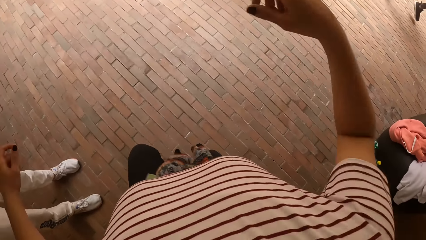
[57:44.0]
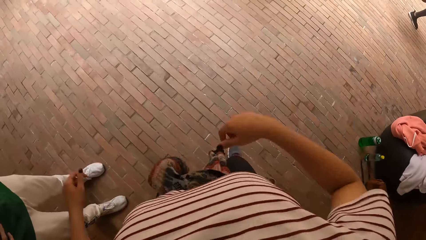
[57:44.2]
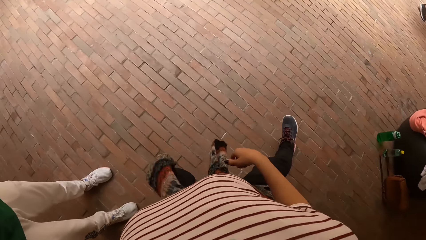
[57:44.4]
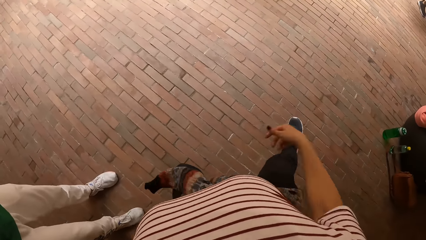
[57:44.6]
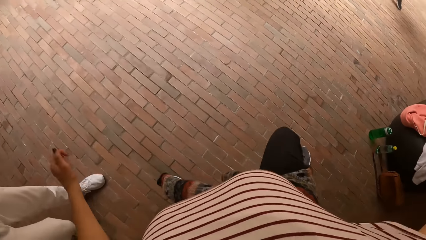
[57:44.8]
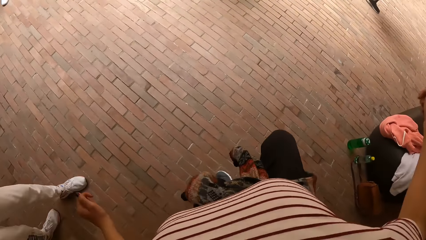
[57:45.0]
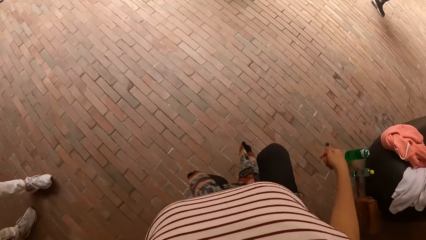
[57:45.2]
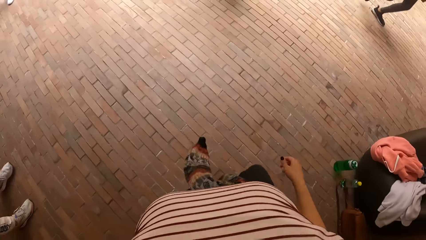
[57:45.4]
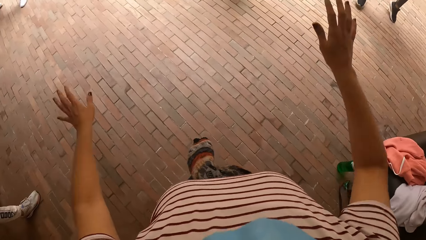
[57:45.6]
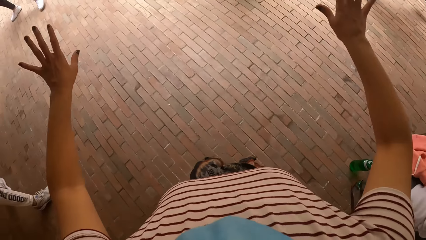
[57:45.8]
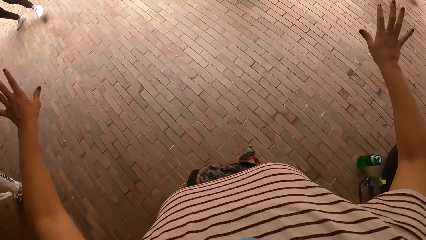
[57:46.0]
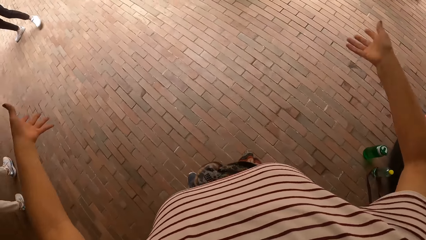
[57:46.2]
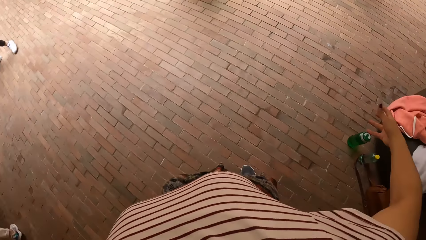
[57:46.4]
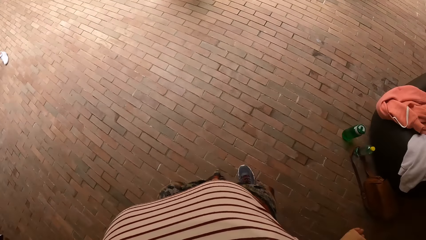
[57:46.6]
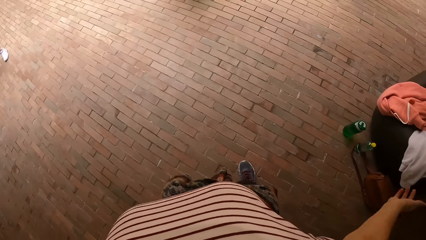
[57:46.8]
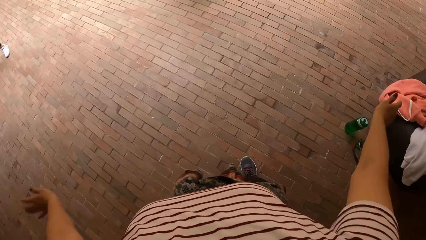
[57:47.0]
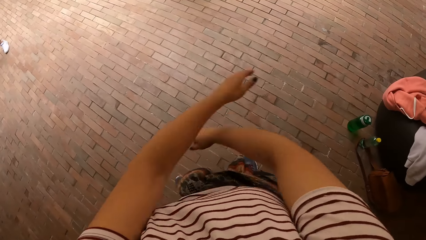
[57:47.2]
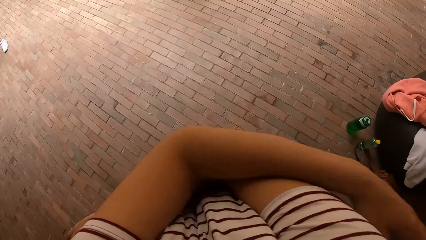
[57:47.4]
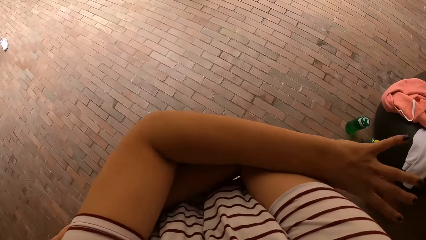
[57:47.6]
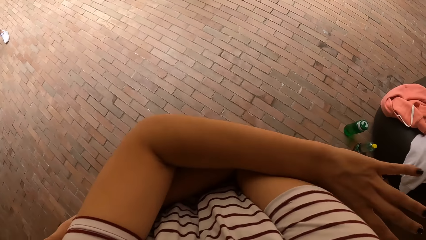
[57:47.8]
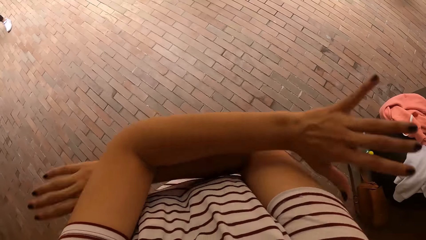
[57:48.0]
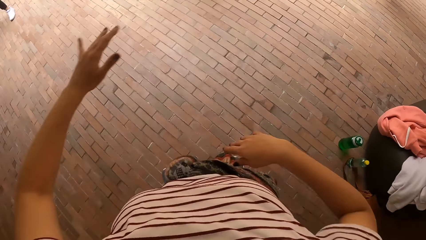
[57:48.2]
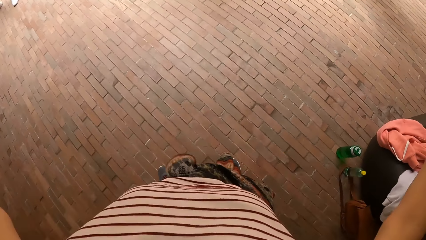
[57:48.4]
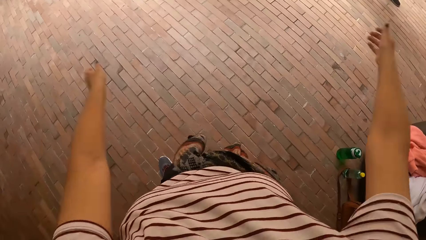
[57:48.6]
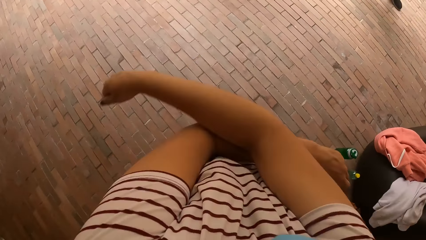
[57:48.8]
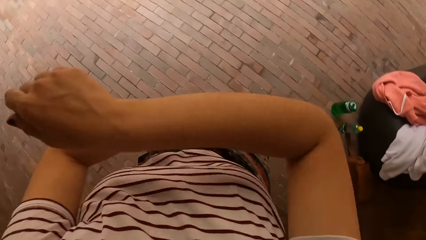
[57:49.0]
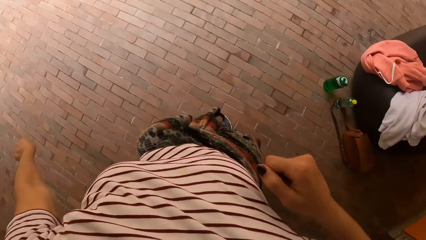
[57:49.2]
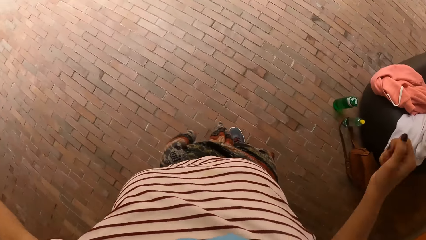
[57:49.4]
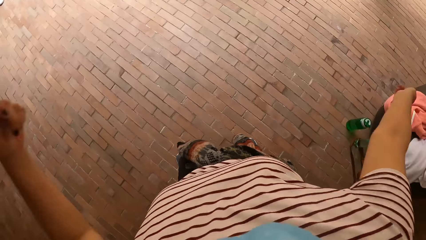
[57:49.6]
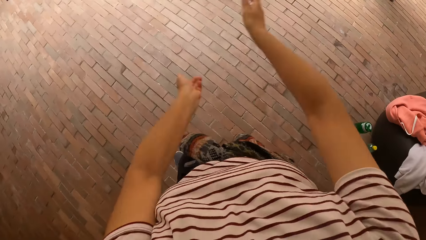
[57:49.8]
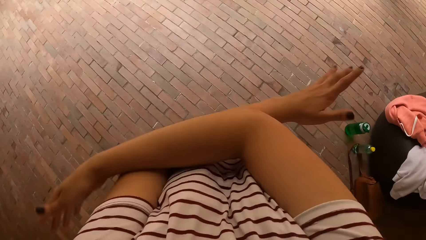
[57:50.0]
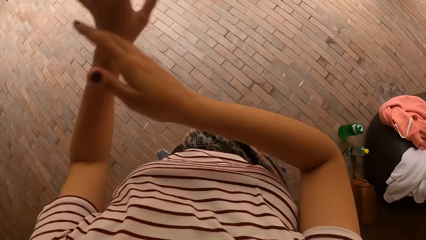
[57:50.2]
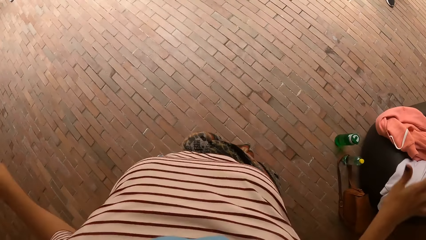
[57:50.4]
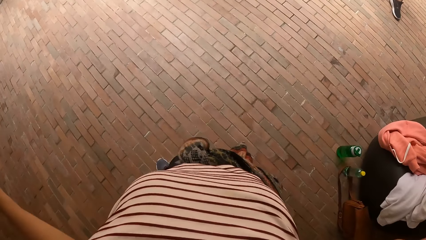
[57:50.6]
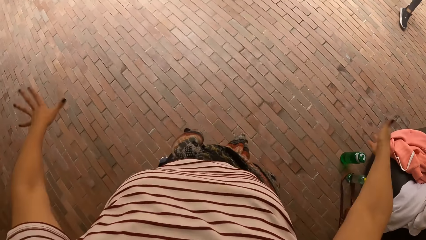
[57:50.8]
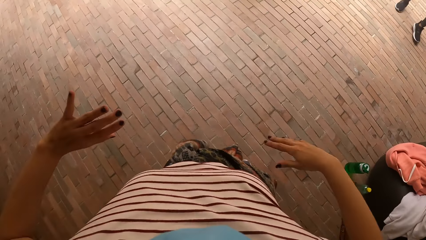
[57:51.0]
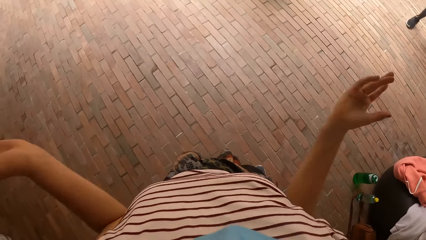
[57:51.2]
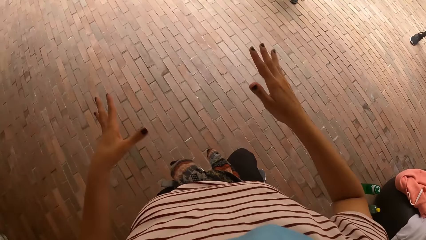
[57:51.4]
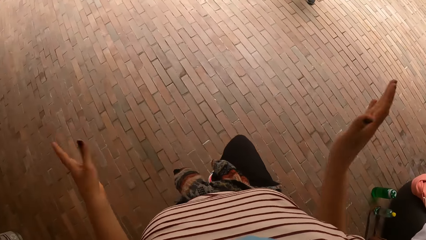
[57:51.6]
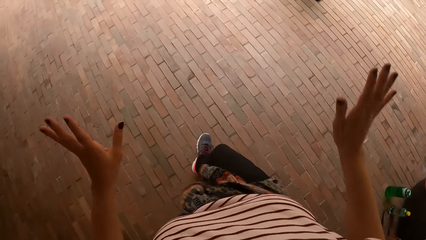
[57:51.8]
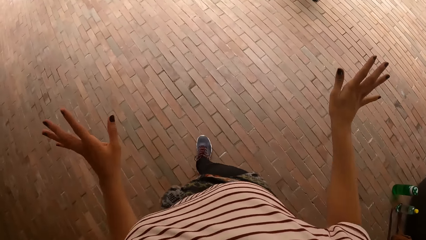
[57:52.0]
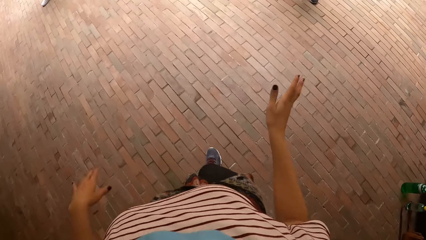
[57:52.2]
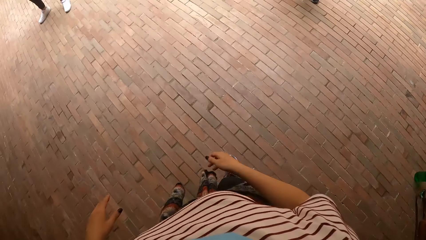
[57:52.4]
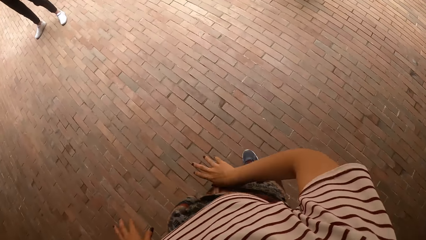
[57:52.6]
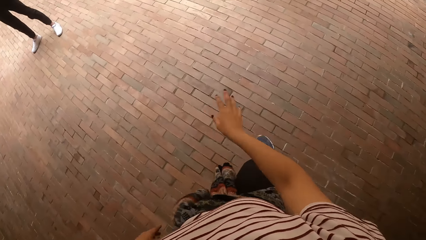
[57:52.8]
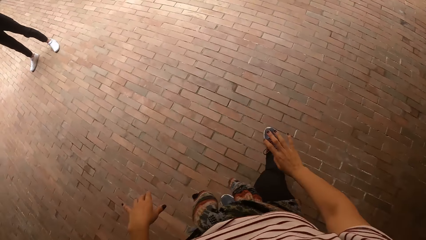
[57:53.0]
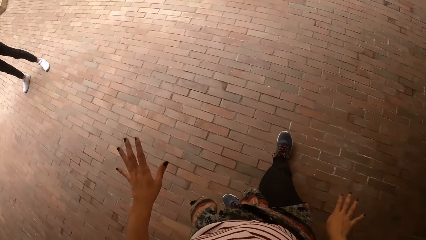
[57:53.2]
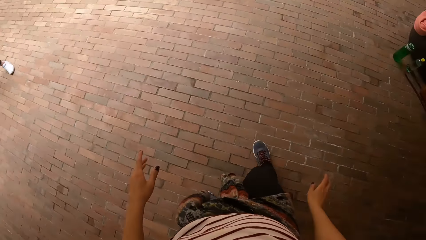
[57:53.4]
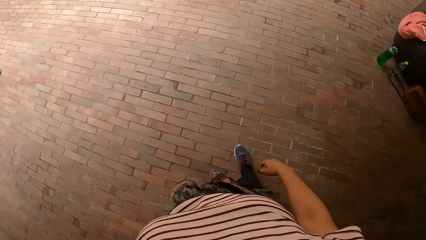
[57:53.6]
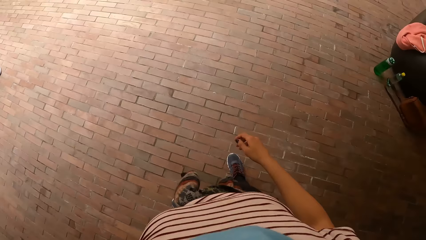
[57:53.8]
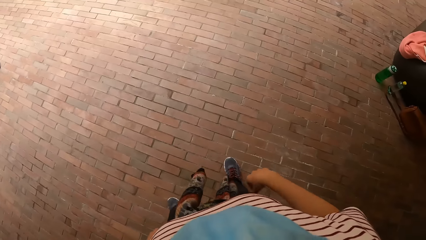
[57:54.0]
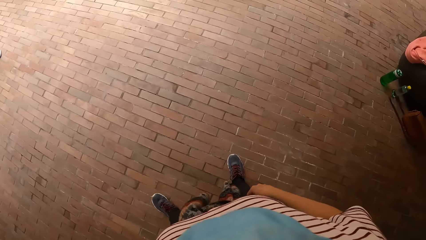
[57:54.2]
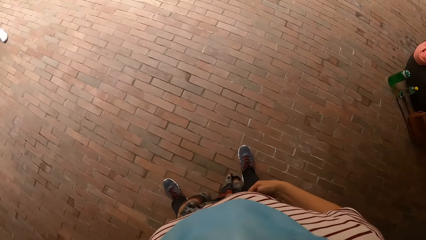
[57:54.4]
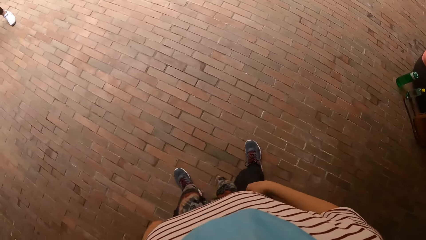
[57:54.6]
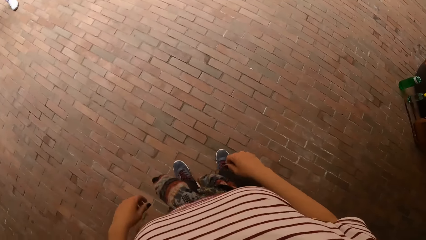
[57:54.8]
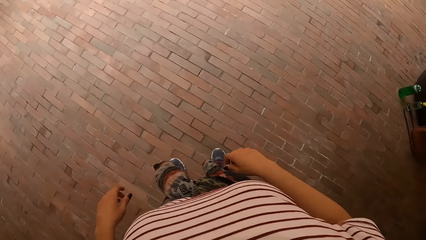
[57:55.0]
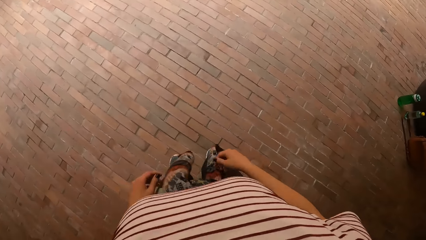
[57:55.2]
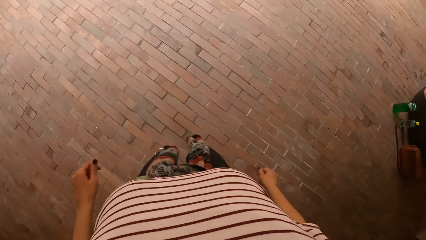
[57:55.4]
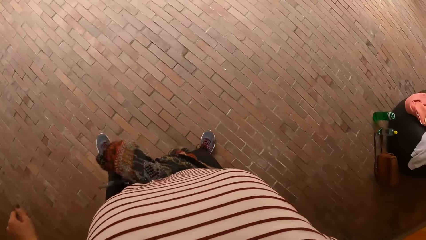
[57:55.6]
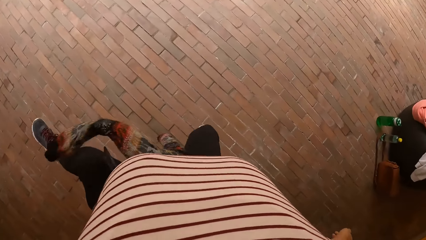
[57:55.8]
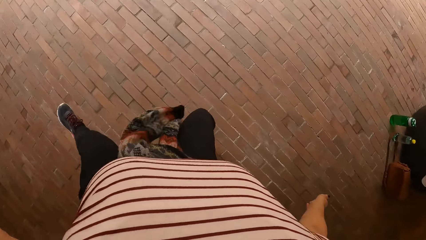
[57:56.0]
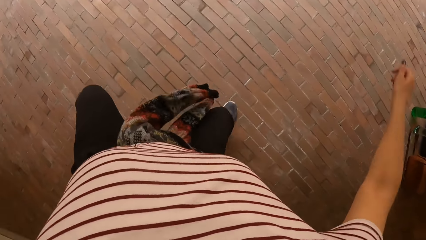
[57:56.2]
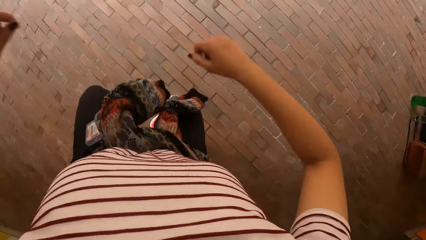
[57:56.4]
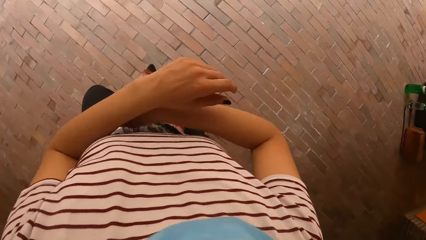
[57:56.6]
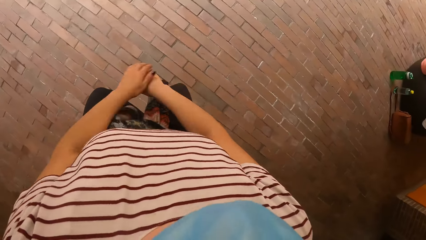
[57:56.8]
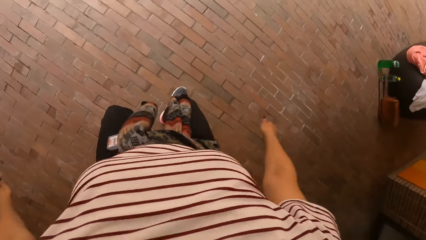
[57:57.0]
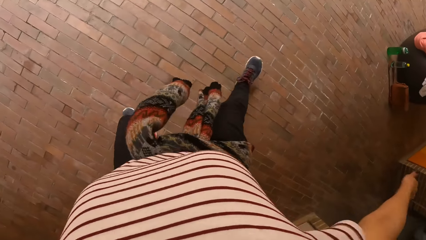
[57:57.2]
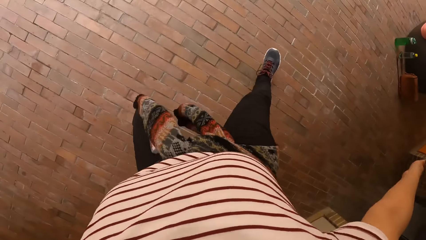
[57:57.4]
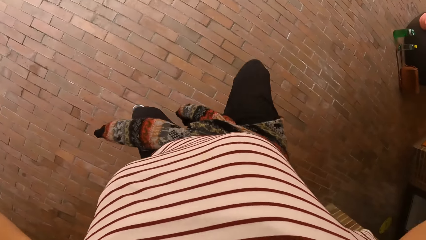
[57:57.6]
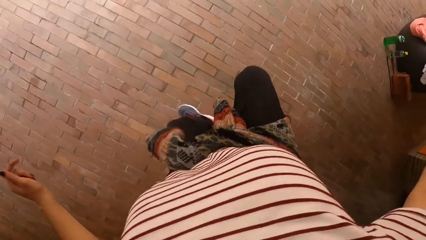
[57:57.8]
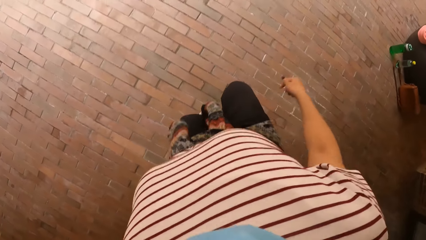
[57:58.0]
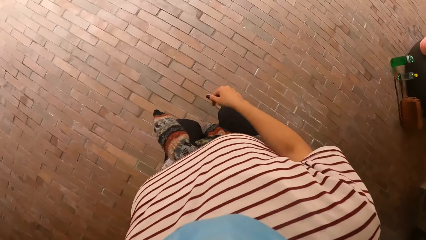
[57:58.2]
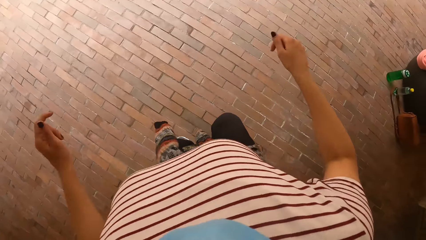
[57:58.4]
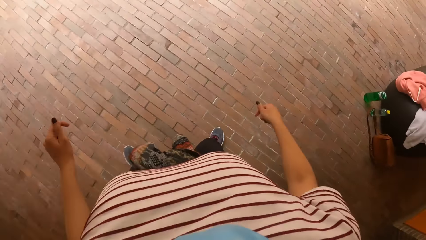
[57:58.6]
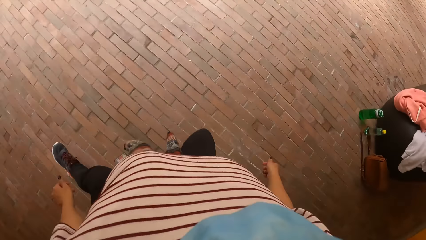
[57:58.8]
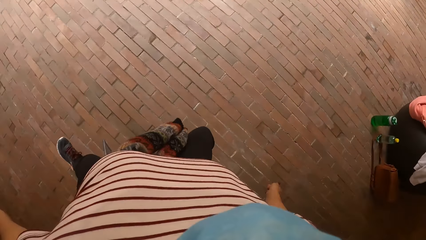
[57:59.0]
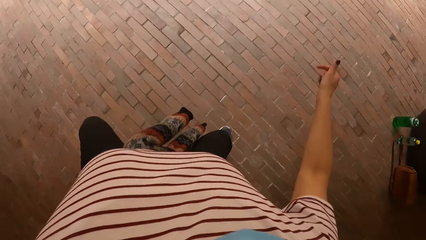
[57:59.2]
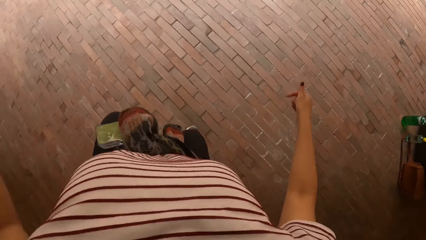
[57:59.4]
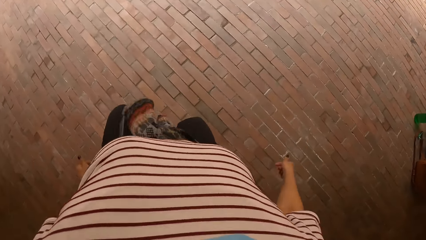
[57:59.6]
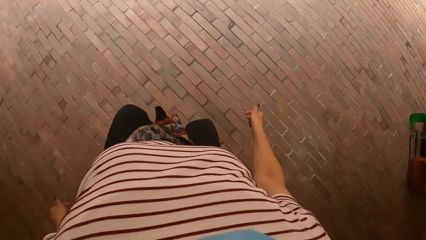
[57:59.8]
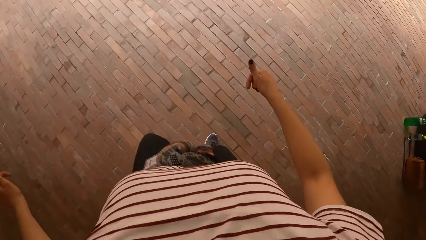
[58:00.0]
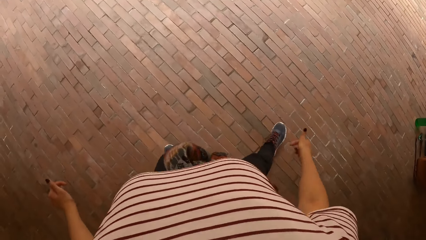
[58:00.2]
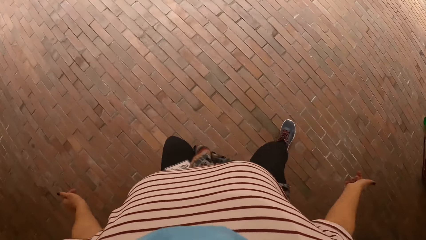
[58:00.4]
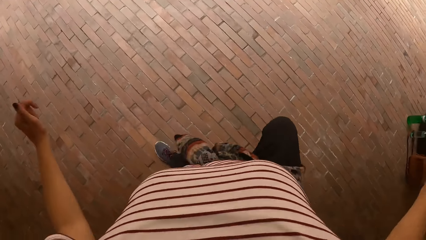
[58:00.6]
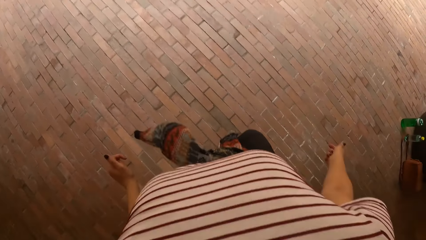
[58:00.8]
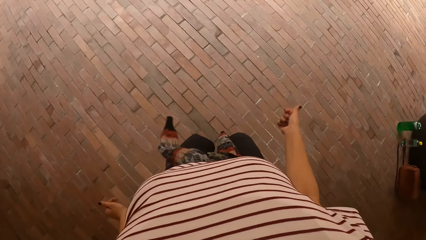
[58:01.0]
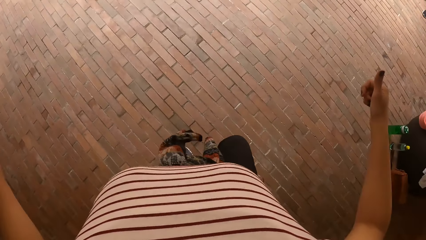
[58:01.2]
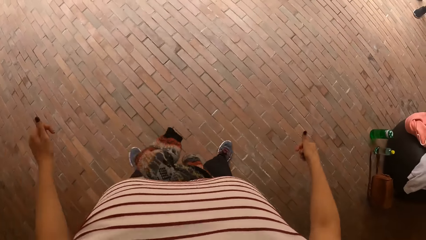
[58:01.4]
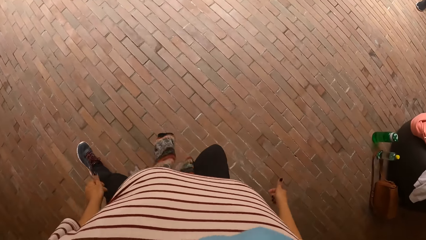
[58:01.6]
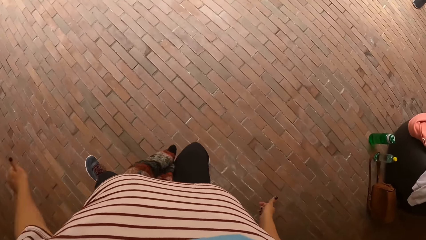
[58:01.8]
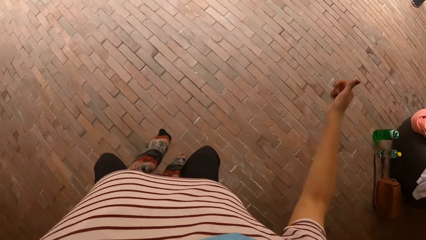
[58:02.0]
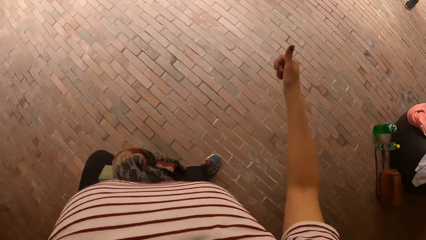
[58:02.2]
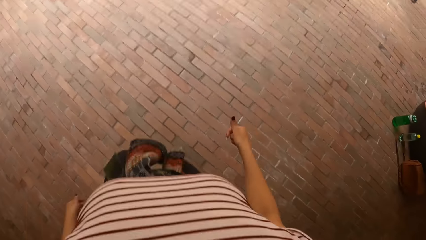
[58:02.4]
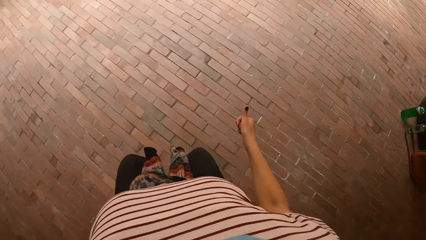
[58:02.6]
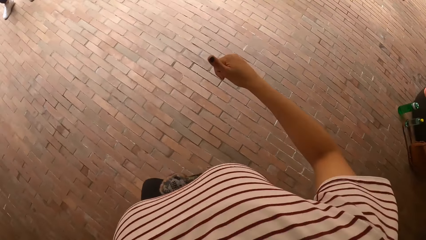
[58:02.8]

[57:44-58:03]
The camera wearer jumps up. They jump up again. They spread hands. They cross hands. They move hands apart. They cross hands. They move hands apart. They sway hands. They move around. They jump up repeatedly. They lift a leg and jump up.
